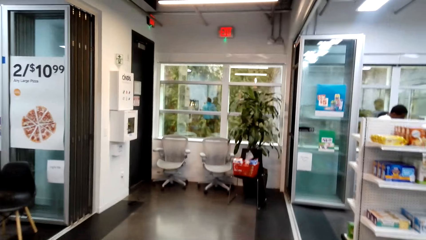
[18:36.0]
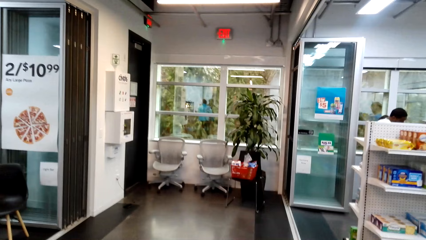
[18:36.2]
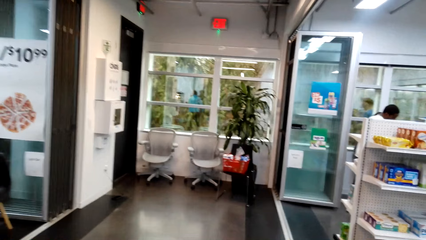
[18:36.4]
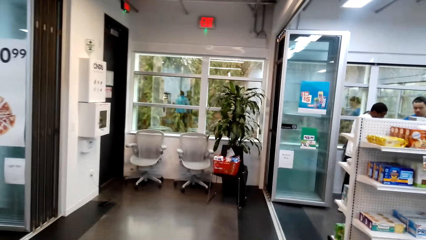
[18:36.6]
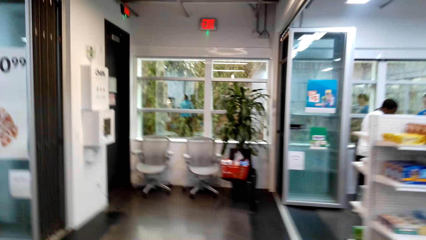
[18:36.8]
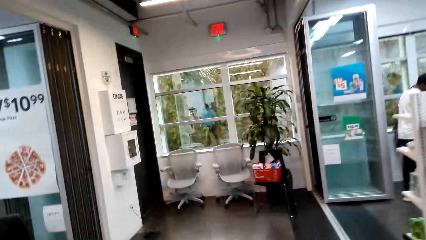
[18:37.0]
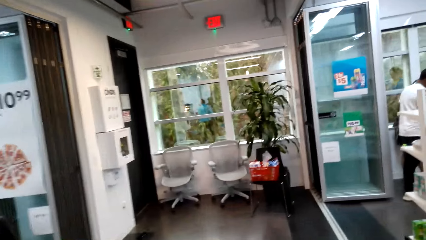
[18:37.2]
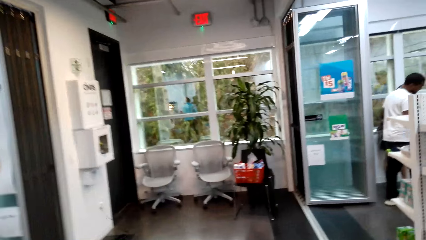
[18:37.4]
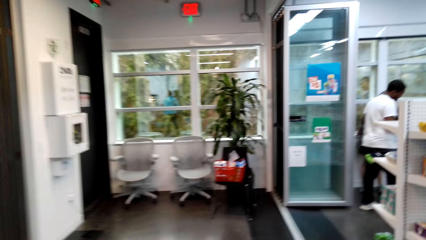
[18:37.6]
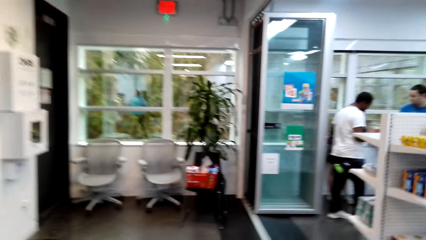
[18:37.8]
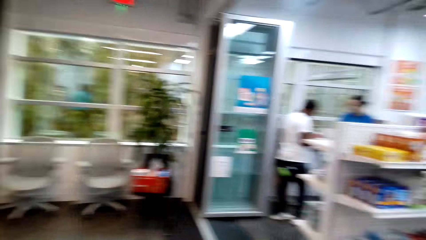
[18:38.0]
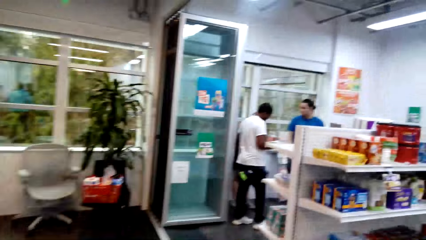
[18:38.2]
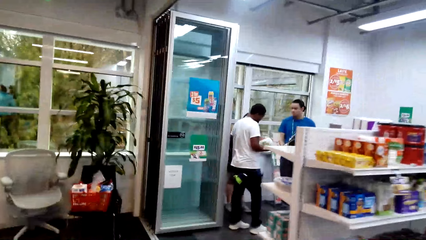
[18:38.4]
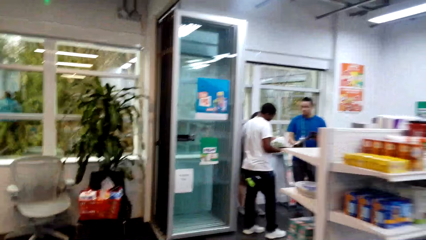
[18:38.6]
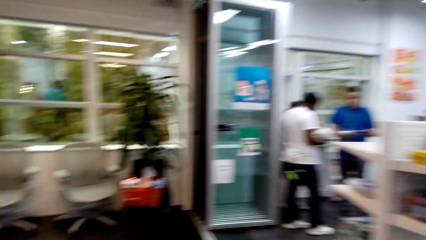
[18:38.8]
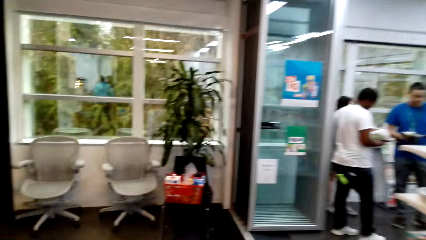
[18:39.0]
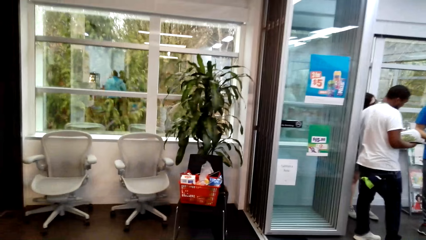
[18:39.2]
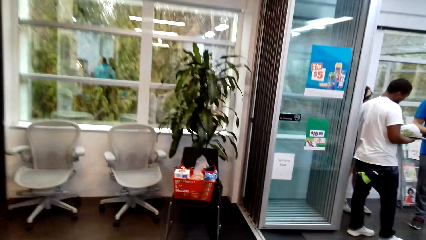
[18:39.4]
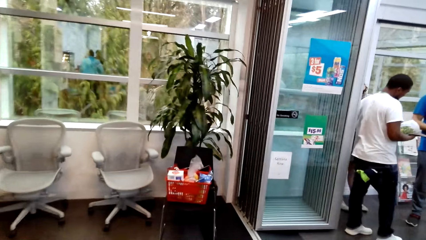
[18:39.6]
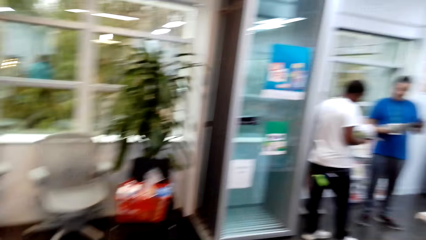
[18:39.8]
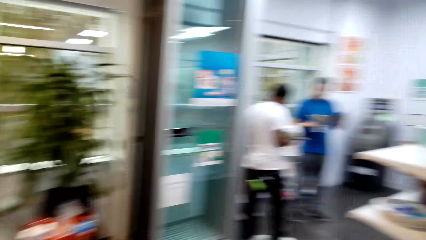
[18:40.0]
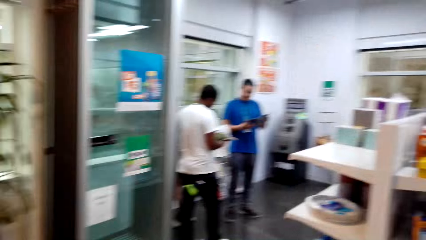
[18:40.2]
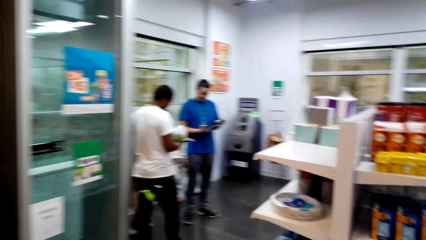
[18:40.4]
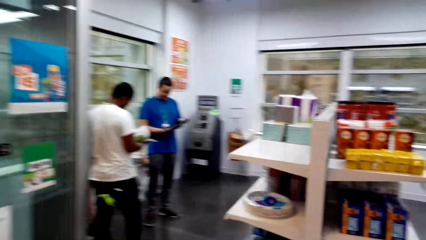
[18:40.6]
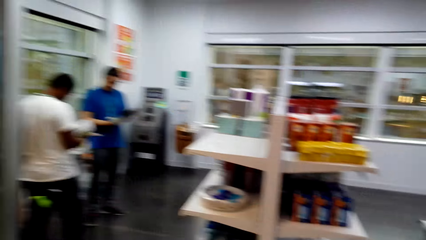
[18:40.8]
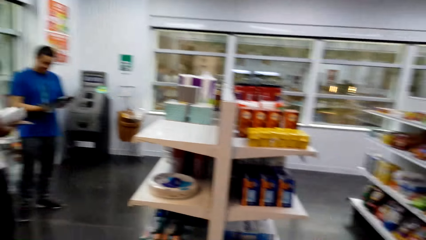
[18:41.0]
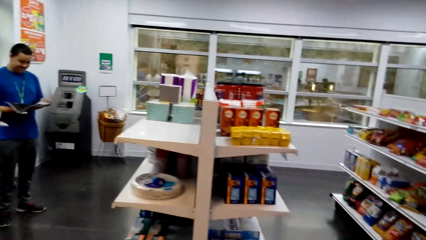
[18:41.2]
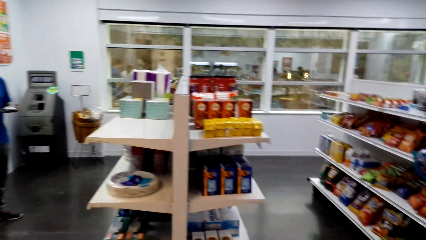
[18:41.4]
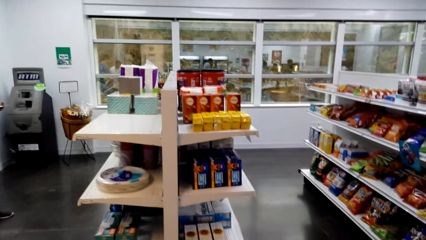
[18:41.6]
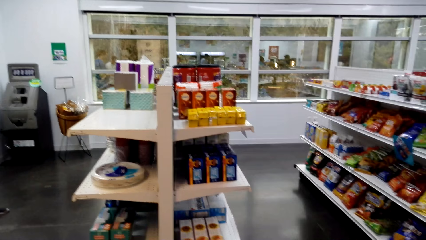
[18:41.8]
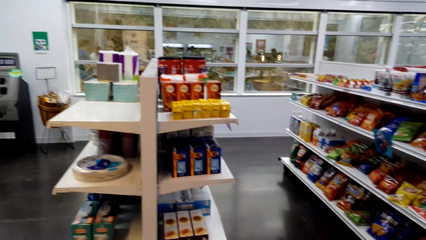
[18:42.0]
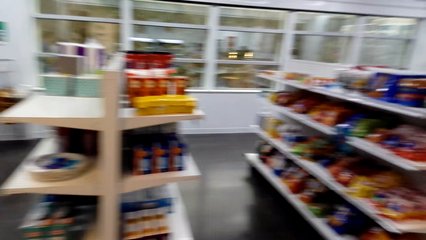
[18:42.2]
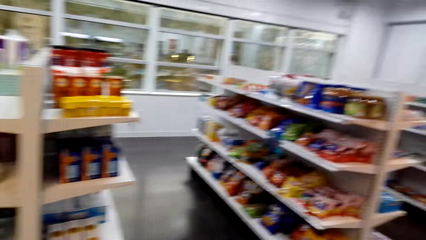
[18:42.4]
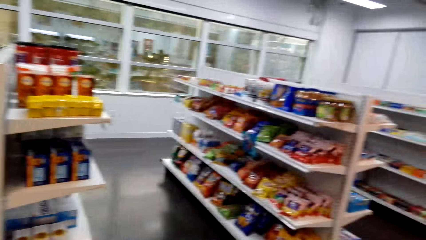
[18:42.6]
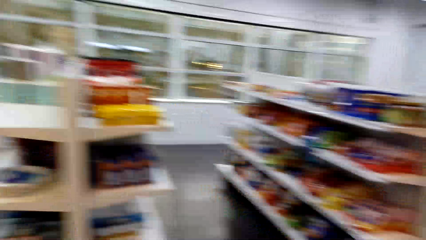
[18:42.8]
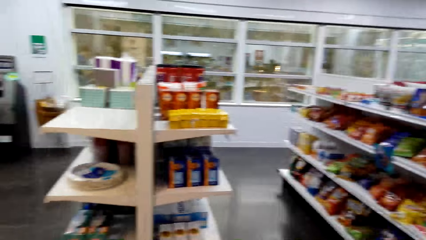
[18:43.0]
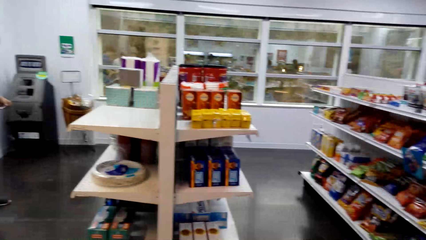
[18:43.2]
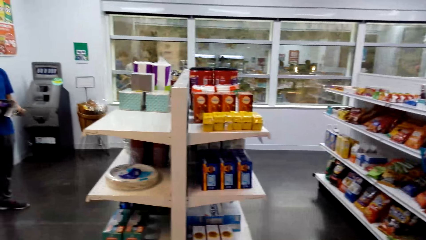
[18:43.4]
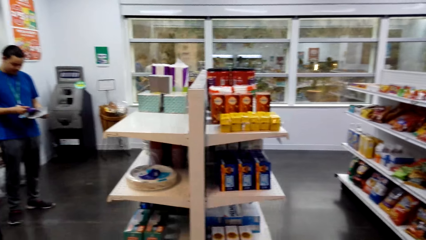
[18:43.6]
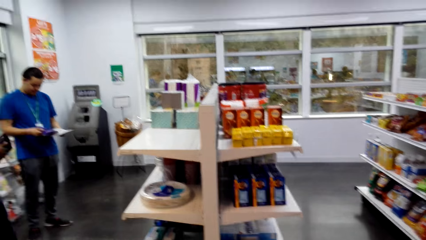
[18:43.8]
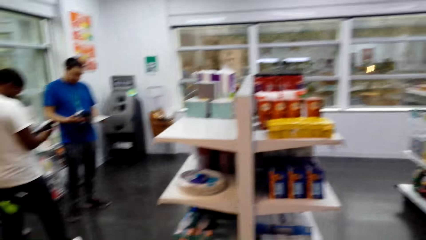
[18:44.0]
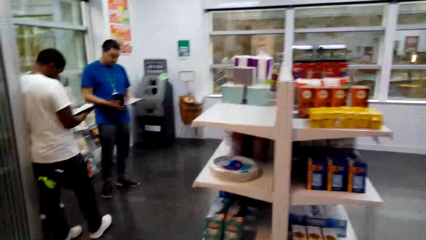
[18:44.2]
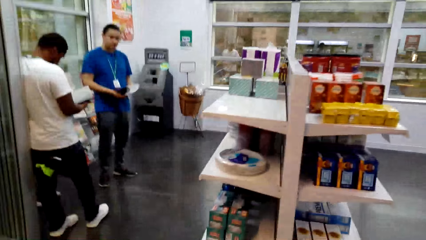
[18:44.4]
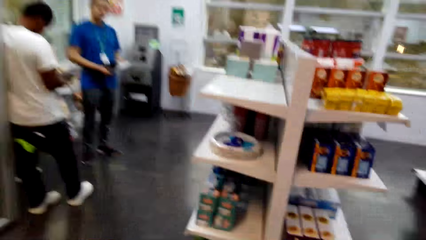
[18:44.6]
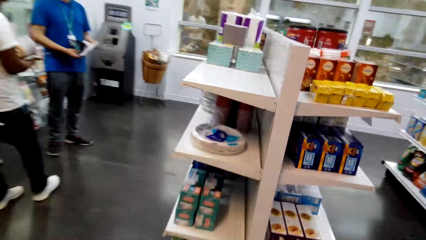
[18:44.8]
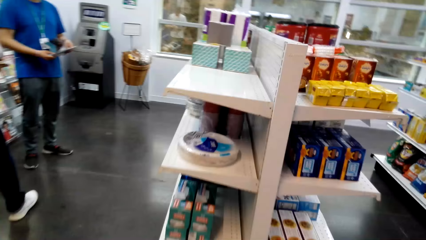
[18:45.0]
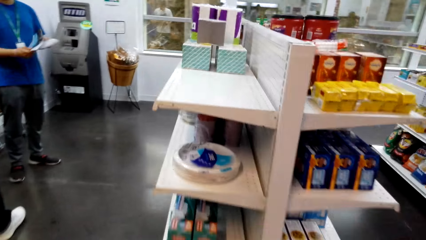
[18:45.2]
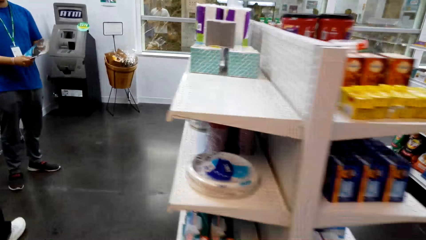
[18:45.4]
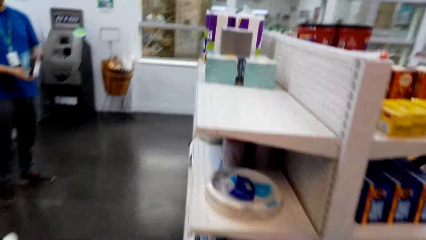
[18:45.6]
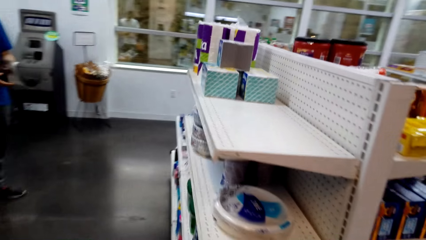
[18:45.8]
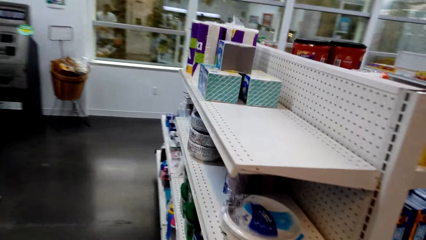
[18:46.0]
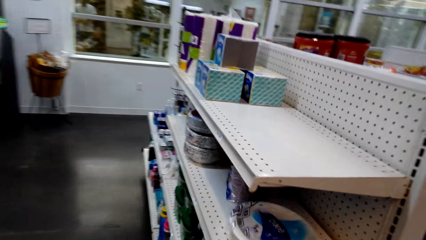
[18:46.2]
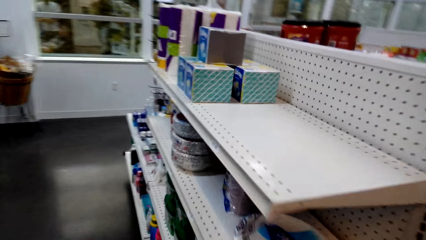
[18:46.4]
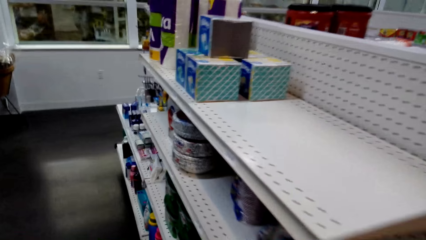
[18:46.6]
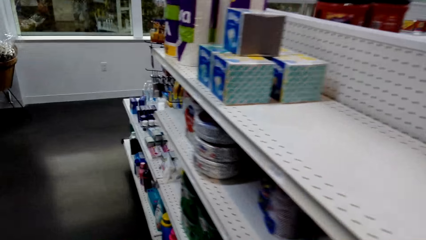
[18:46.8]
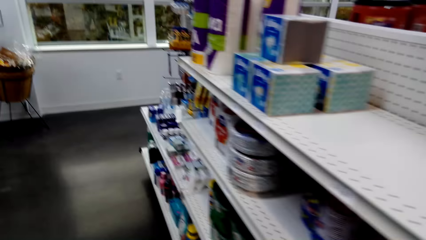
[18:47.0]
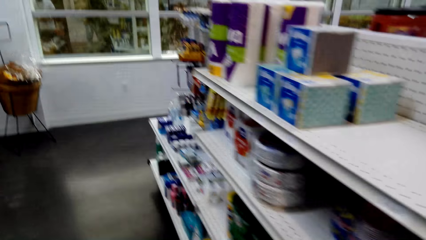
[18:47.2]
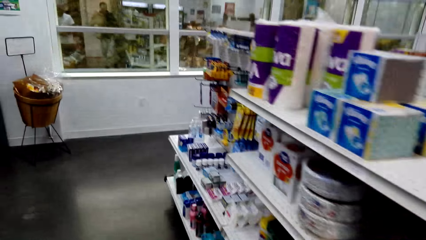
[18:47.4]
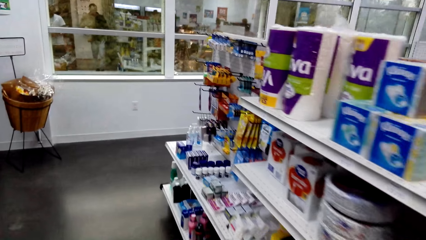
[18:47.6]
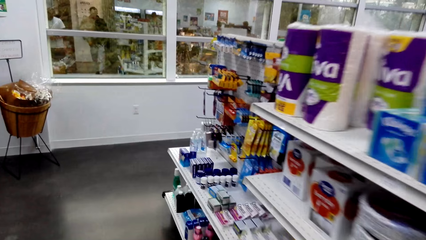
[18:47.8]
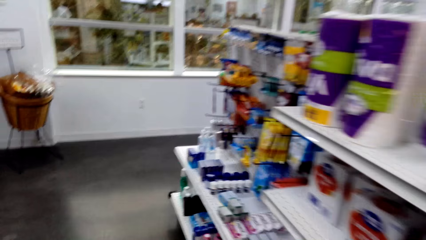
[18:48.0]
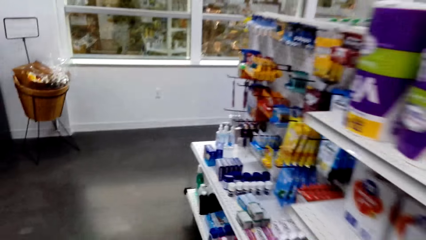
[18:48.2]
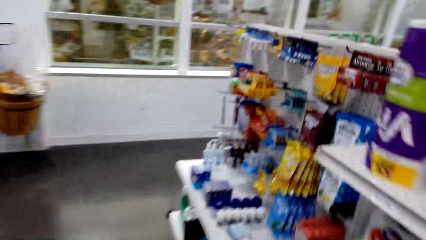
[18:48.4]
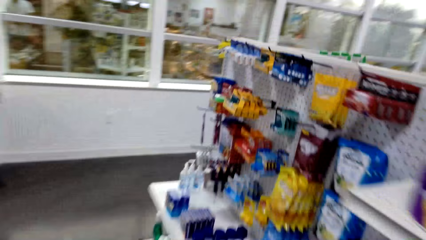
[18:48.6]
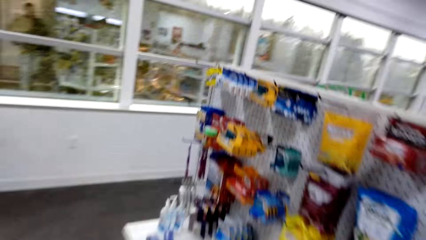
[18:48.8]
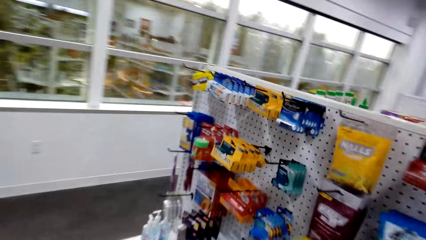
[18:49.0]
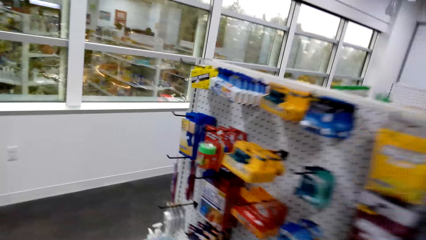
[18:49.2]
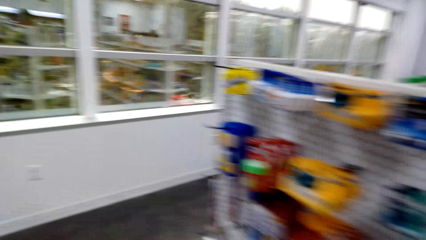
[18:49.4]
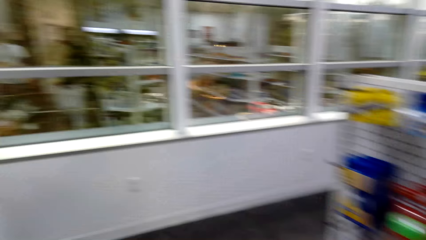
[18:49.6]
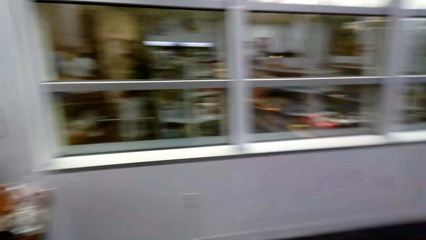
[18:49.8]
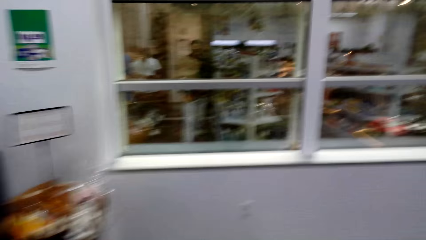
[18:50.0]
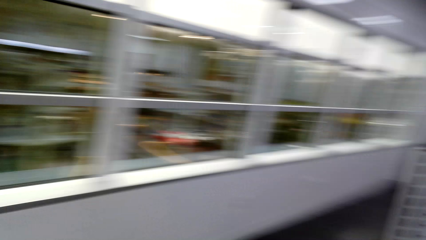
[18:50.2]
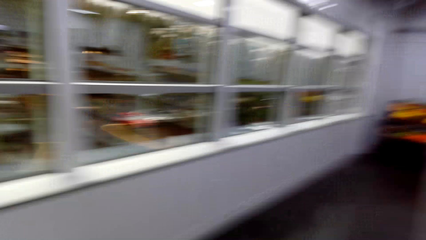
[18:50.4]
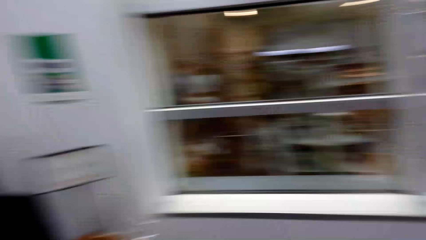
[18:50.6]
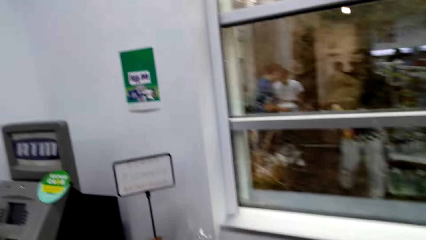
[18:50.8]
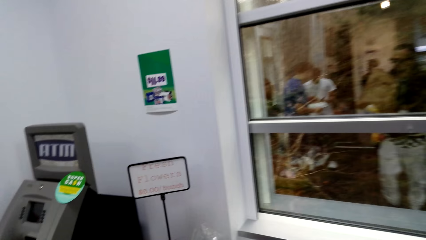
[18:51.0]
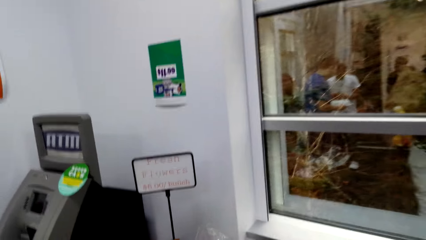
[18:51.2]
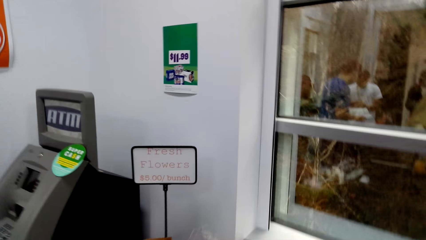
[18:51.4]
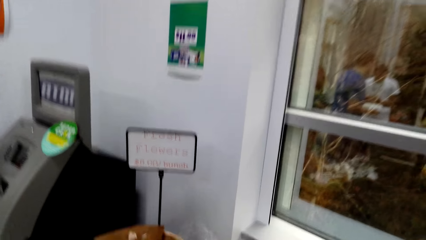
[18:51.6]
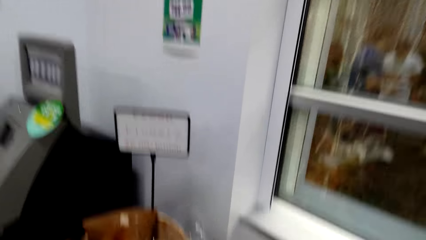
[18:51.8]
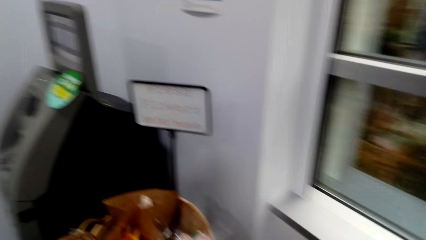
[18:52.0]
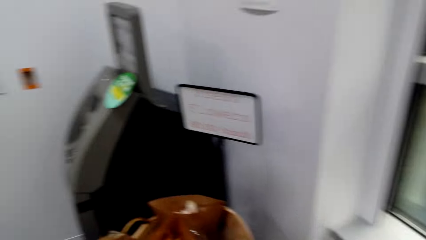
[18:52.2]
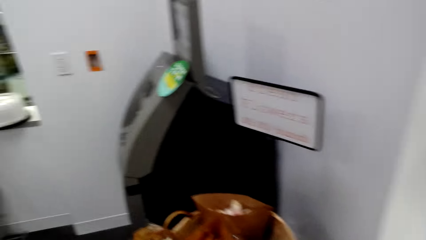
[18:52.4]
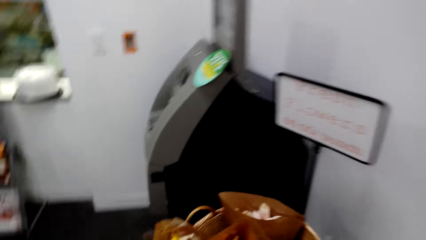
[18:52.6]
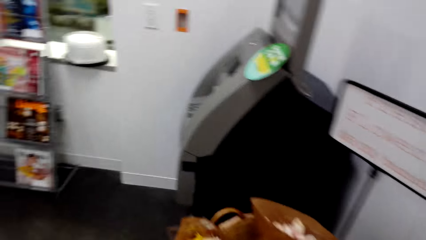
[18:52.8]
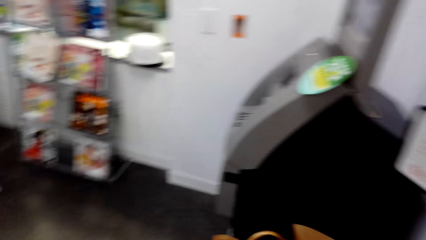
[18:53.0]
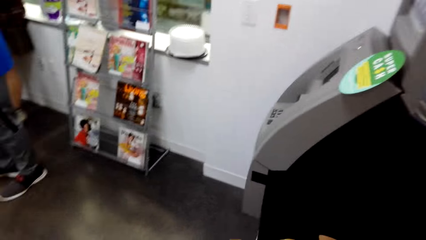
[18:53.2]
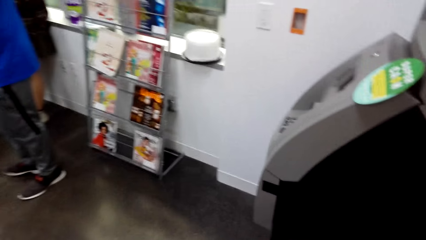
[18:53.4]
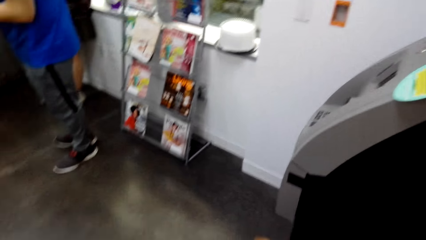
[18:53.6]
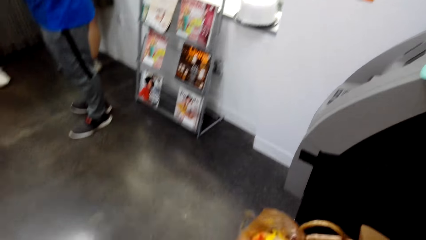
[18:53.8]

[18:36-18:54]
The camera wearer walks around. They converse.
